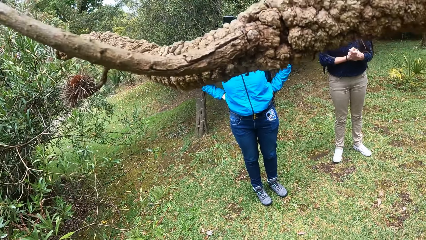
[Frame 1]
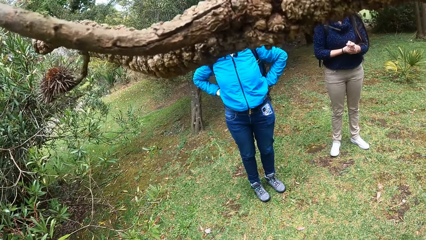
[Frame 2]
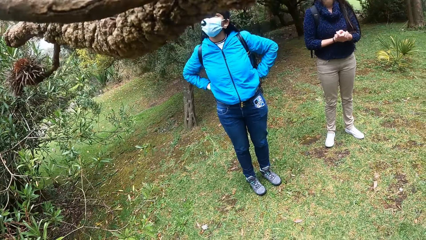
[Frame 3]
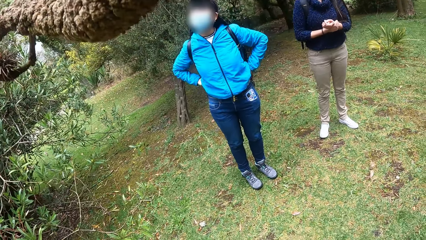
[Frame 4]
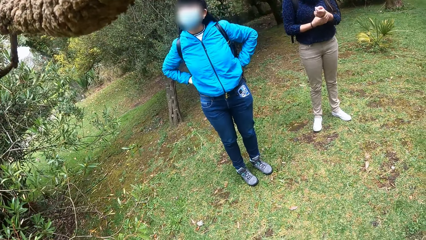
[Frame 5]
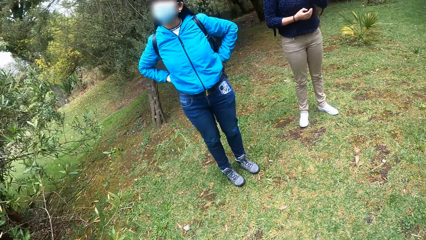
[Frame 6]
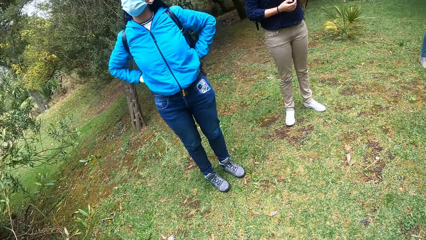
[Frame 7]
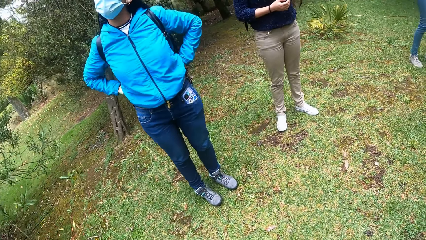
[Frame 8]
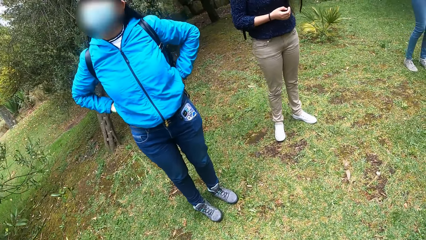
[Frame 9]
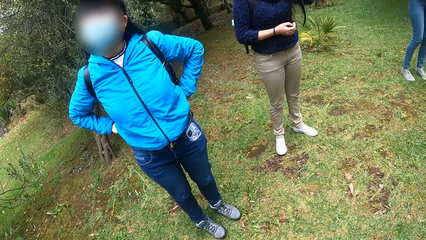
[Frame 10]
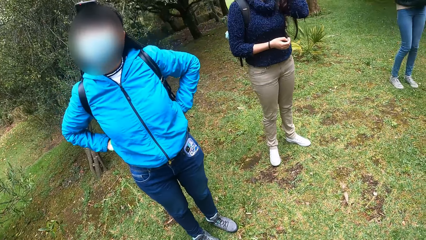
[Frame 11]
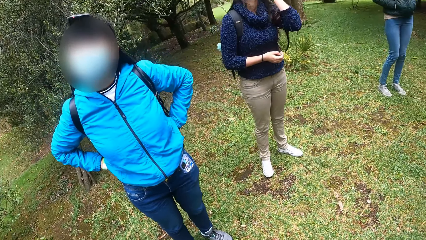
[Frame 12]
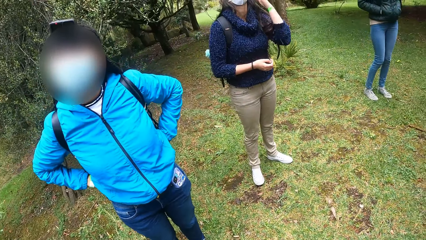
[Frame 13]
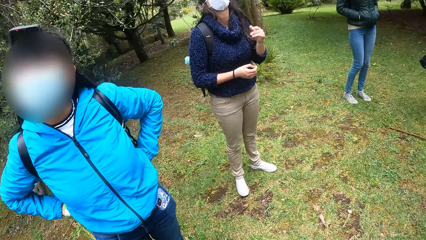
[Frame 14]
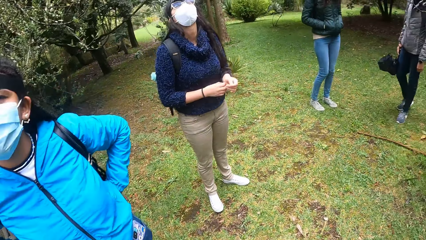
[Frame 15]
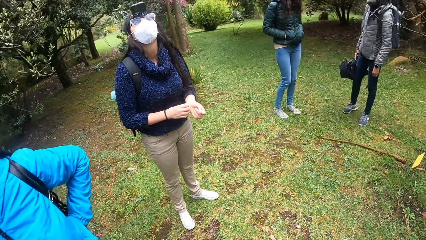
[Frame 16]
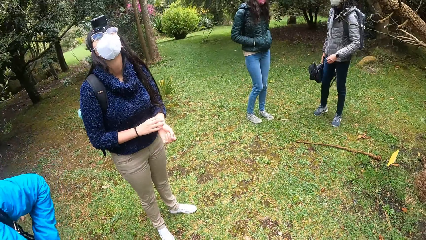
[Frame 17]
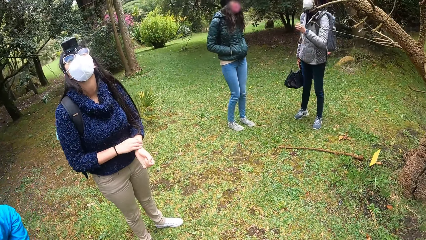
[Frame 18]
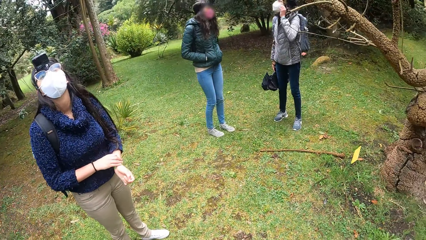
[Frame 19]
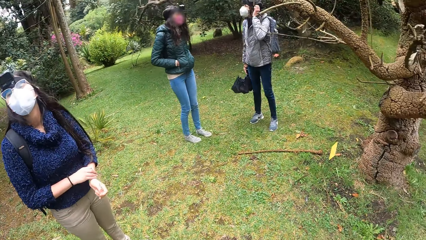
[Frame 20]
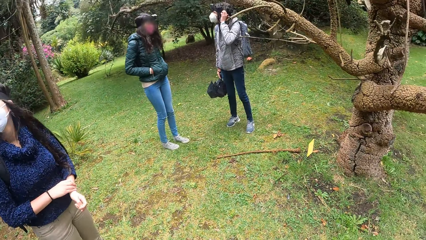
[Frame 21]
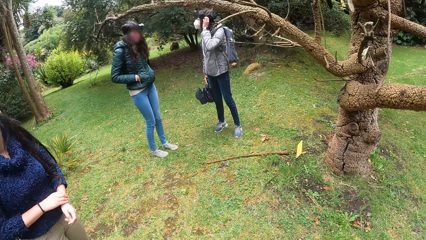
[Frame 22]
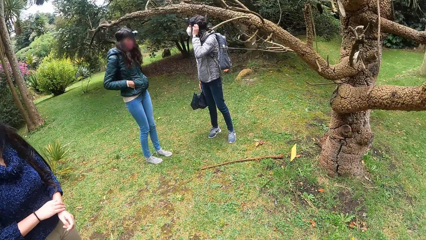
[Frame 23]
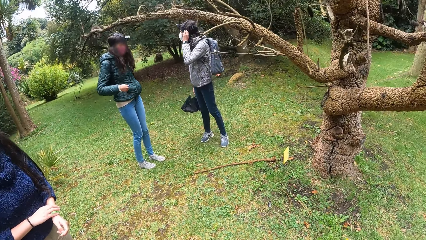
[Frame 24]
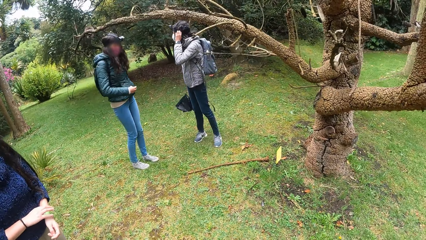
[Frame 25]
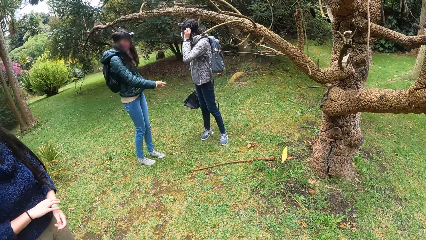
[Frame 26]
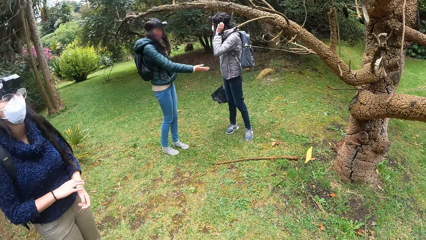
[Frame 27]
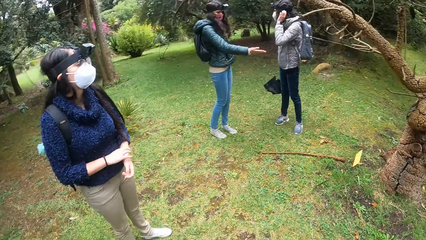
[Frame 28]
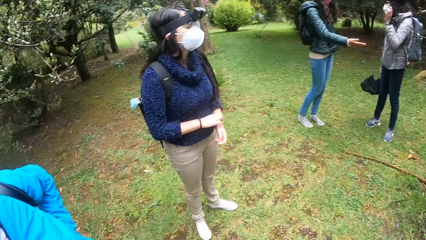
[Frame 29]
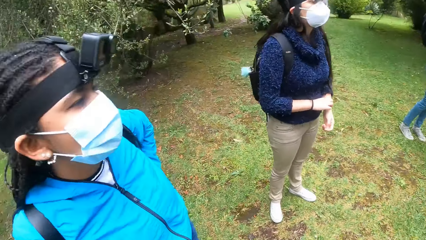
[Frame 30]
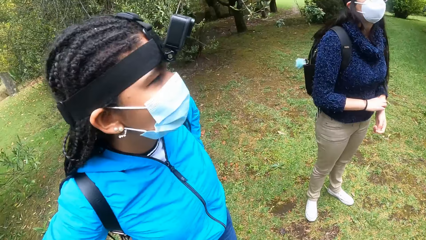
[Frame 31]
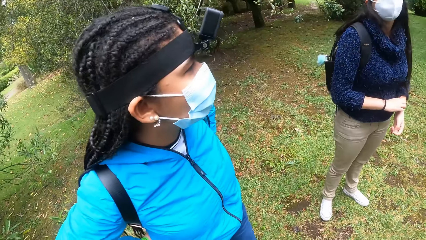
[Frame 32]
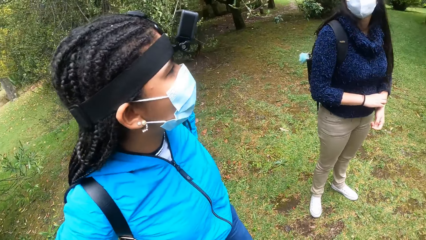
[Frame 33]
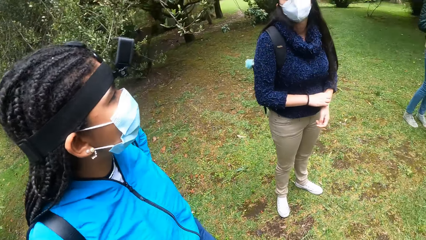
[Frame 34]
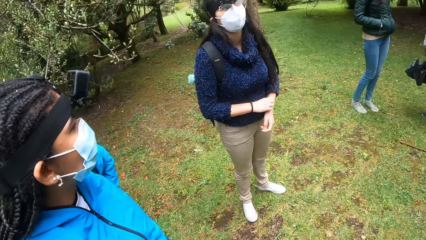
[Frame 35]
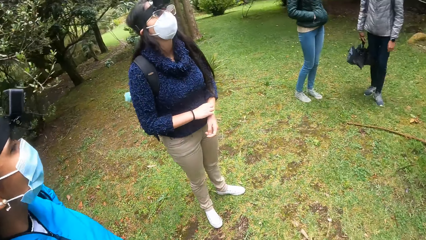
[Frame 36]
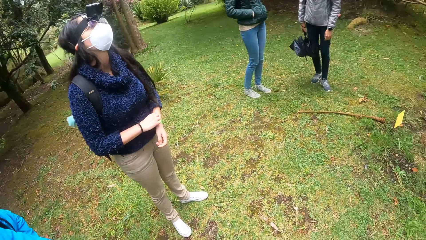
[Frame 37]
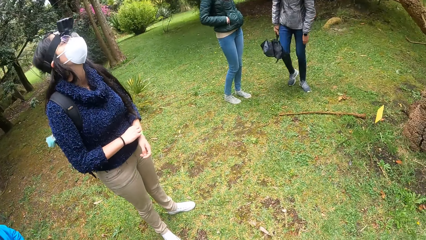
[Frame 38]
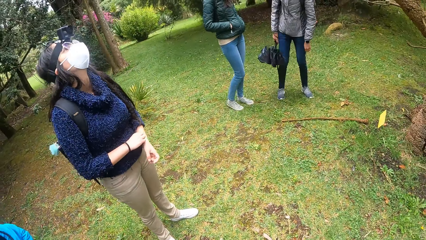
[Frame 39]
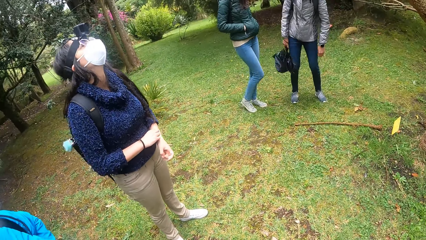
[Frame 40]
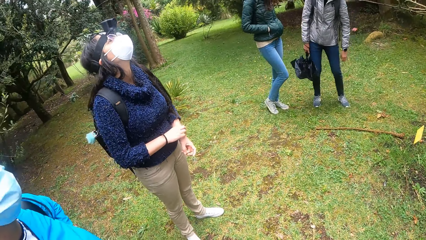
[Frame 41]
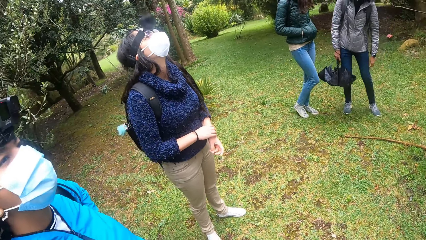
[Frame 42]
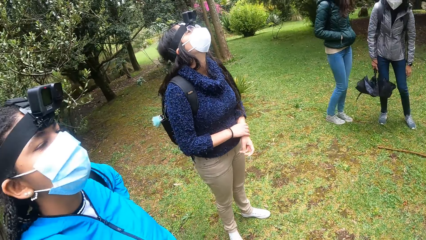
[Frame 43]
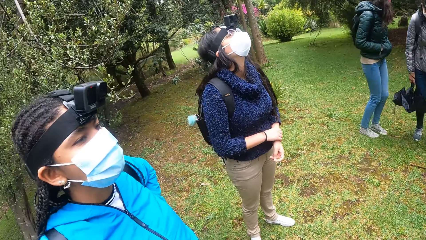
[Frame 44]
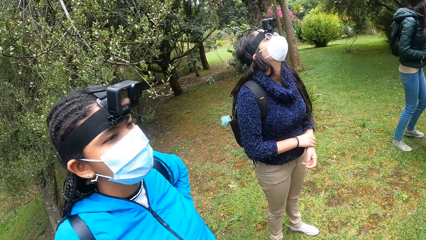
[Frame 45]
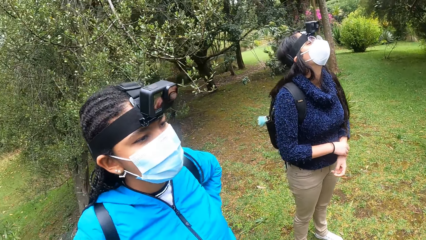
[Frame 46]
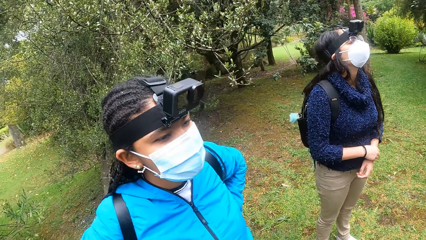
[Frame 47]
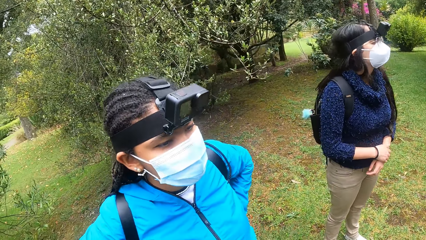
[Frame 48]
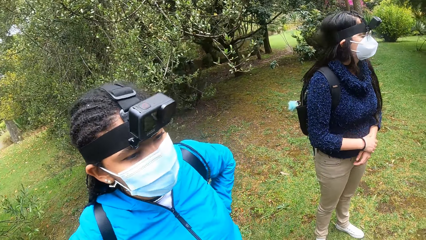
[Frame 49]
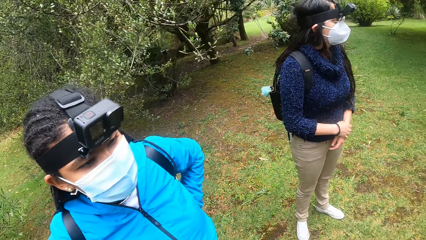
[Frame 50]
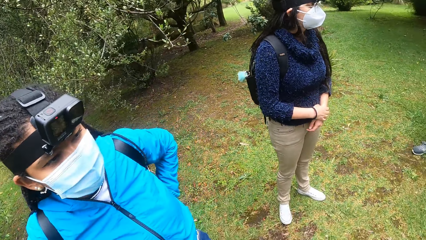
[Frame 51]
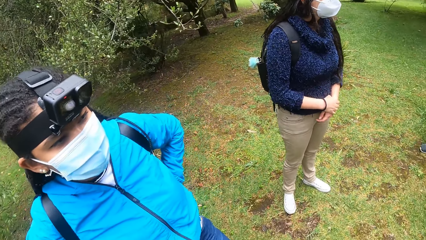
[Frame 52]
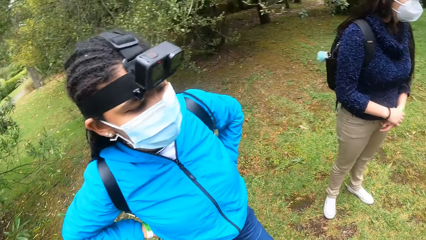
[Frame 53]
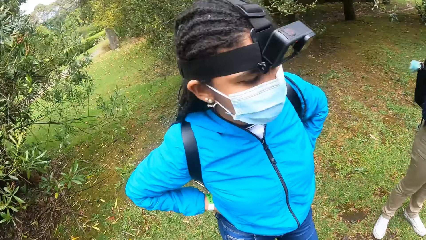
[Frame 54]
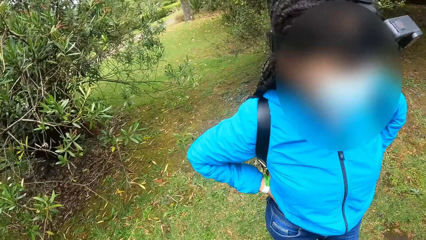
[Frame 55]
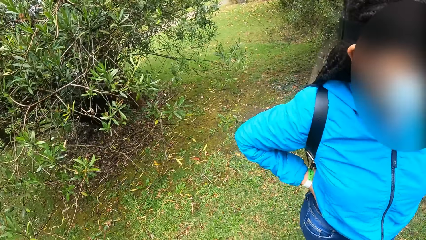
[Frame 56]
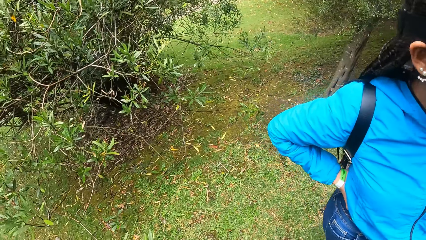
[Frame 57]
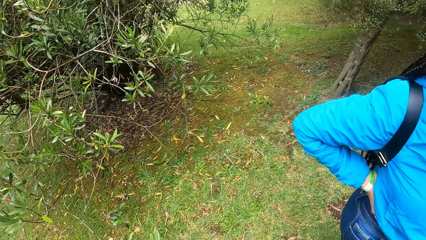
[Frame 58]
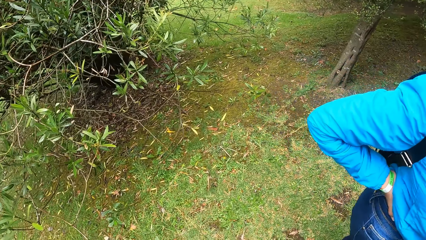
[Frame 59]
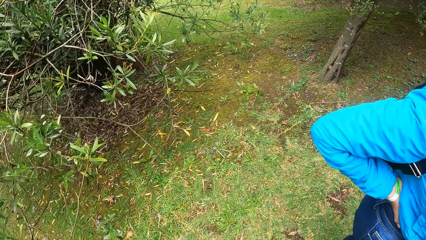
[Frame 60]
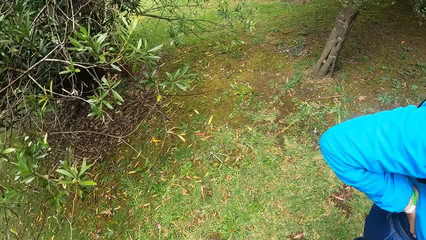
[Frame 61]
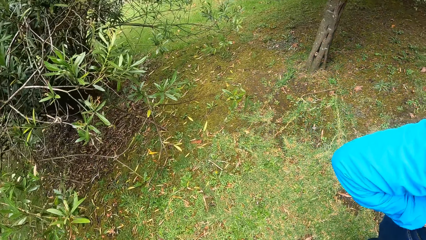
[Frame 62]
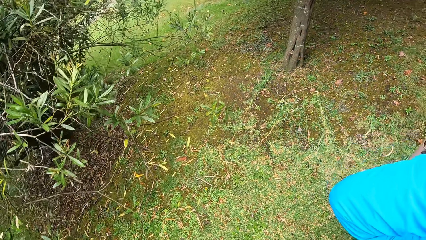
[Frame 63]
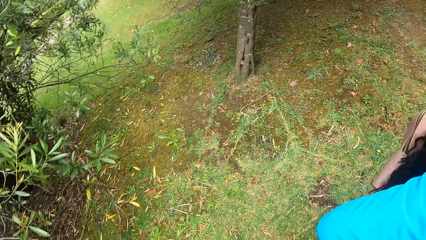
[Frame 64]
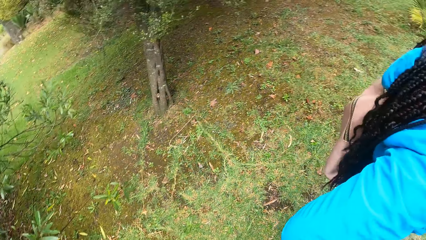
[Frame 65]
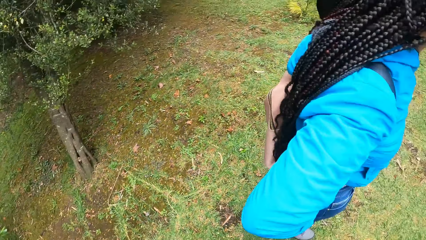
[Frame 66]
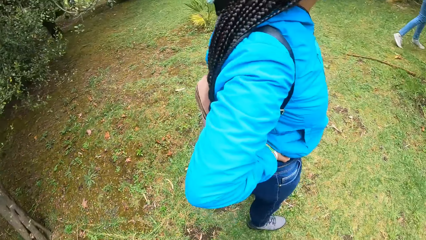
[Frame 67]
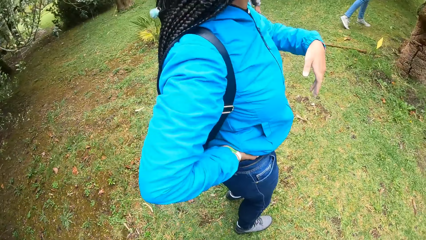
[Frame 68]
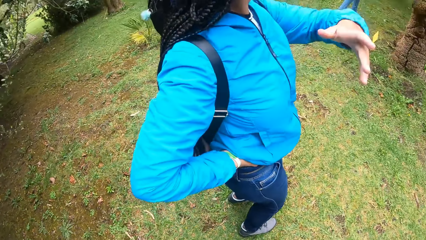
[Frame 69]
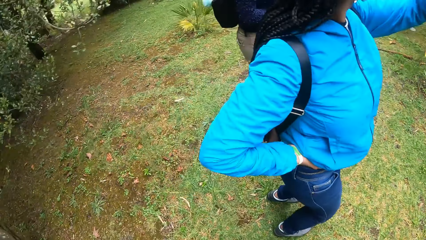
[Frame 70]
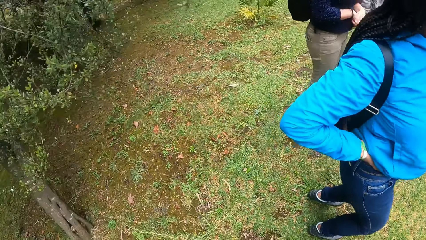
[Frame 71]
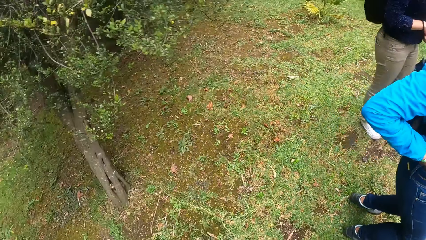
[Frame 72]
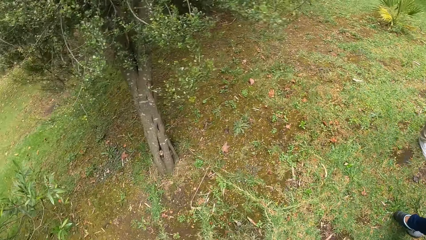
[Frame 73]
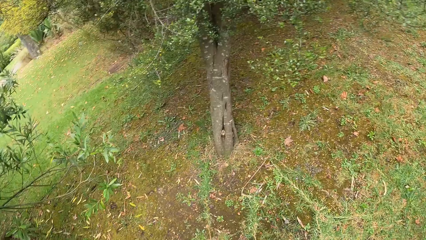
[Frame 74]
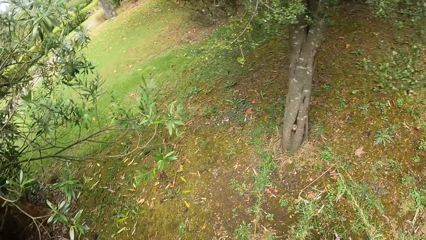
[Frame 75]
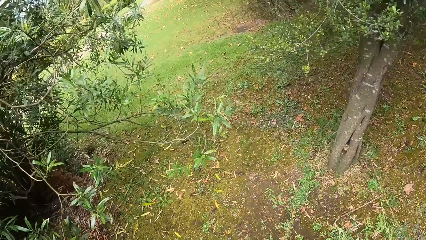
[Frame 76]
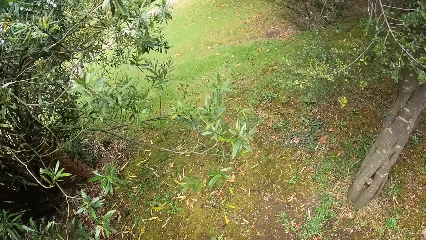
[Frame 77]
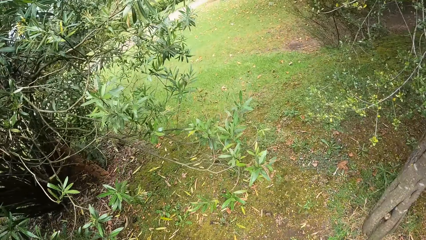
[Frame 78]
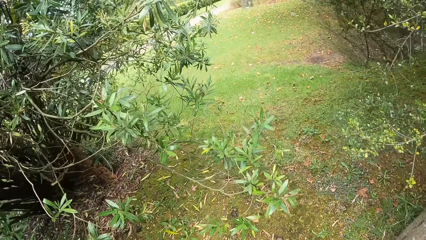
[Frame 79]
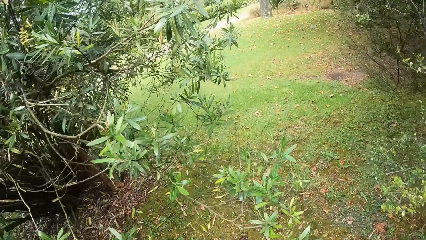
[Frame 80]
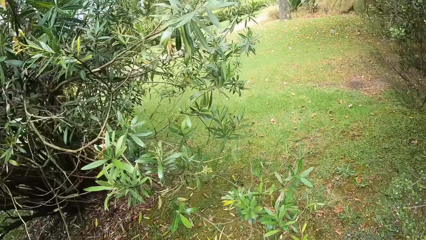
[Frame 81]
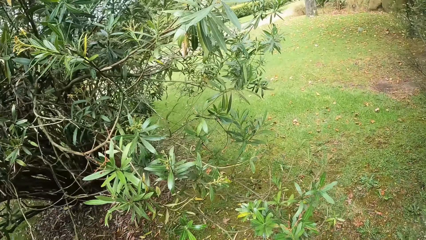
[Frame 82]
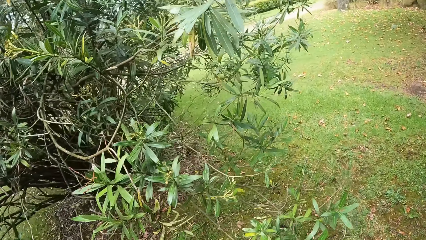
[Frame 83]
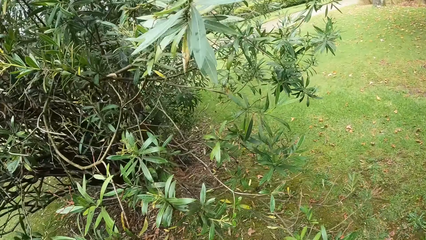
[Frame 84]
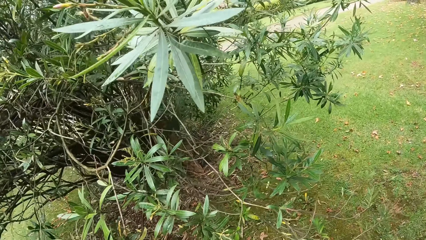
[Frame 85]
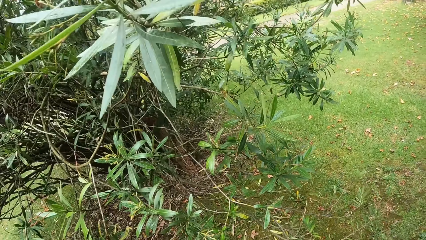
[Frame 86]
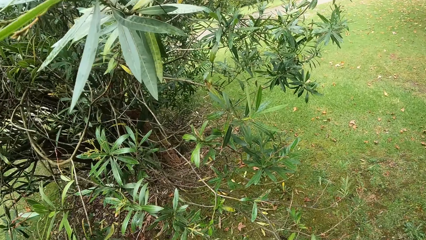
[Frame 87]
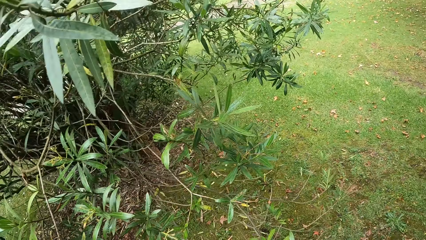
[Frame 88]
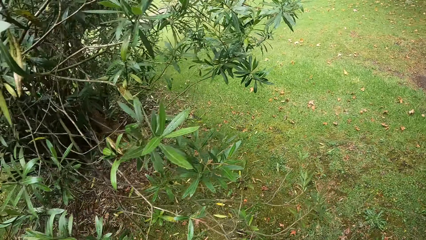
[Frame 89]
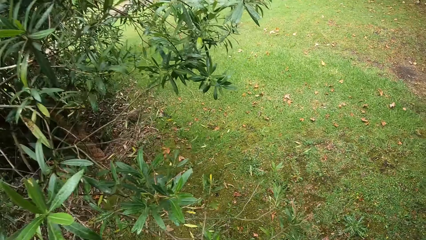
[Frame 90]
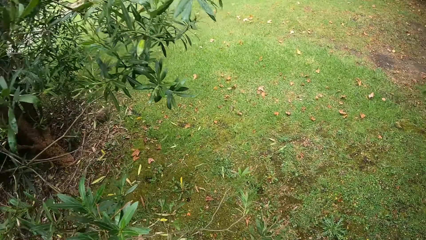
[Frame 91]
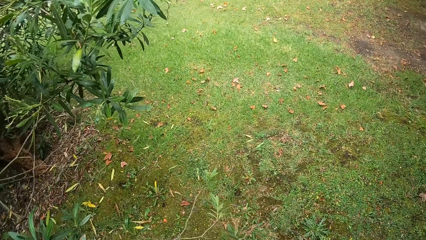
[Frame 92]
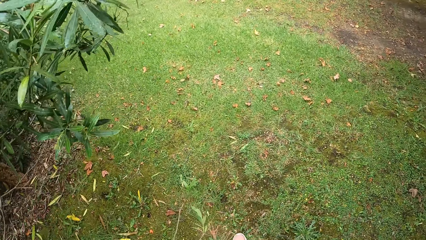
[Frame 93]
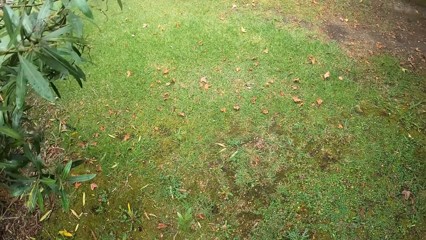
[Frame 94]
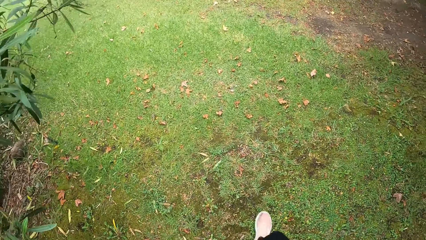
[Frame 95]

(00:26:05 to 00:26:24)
The camera wearer walks towards a woman. Another woman scratches her wrist. A third woman interacts with a fourth woman. A fifth woman touches her hair with her left hand. A sixth woman removes her right hand from her jacket pocket. The third woman scratches her head. The sixth woman gestures with her right hand. The fourth woman points at the tree. The camera wearer interacts with the first woman. The second woman inspects the tree. The camera wearer stares at the first woman. They walk in the park, move away from the first woman, and inspect the third woman. A seventh woman gestures with her left hand. The first woman points at the tree. The camera wearer walks around the compound alongside the third, fourth, second and first women.
